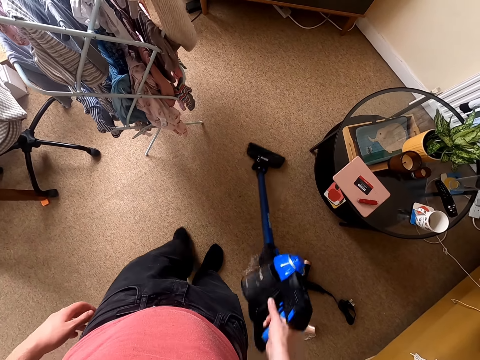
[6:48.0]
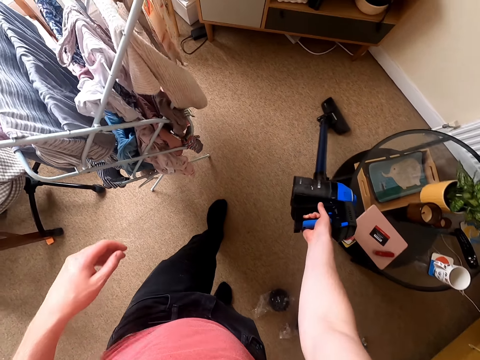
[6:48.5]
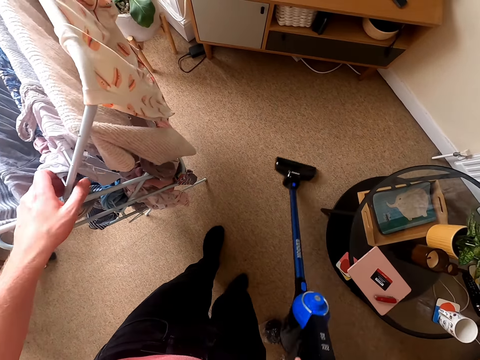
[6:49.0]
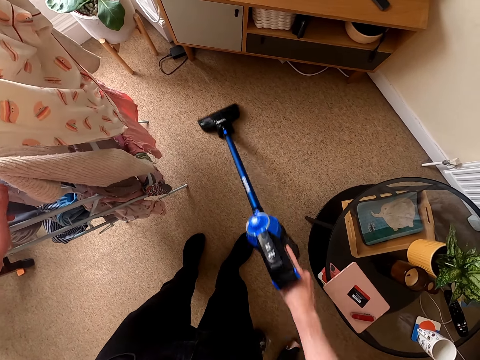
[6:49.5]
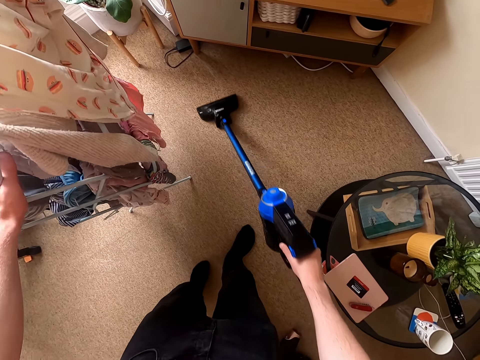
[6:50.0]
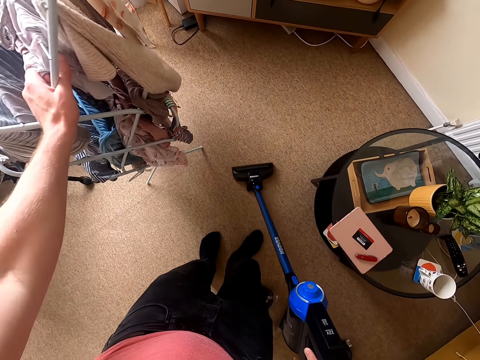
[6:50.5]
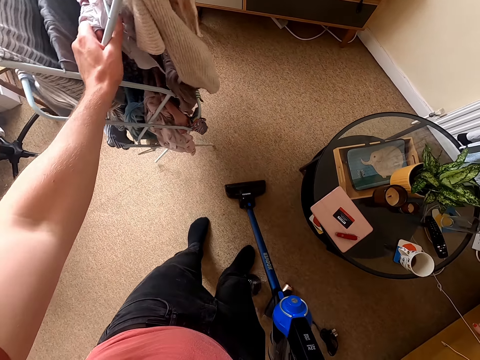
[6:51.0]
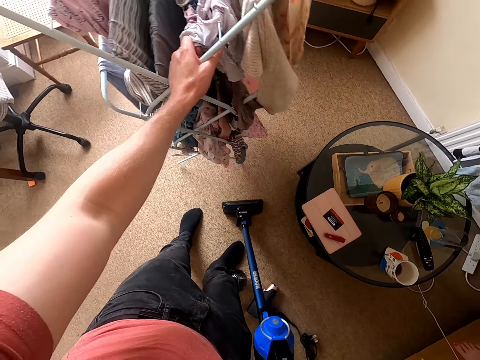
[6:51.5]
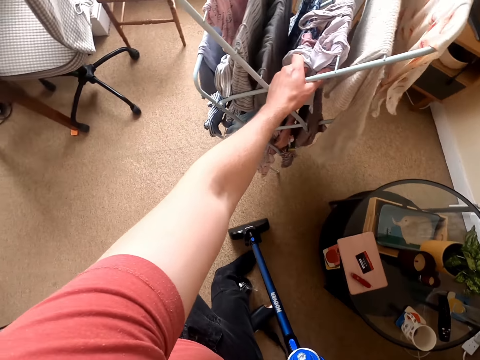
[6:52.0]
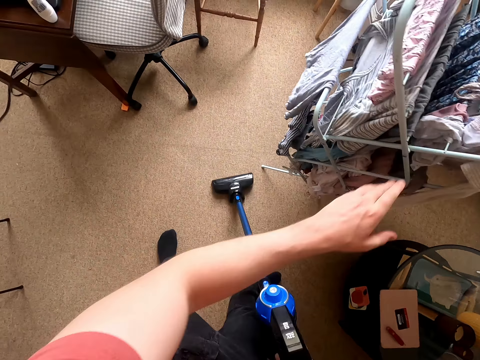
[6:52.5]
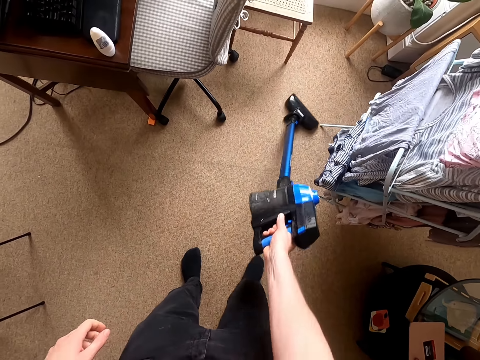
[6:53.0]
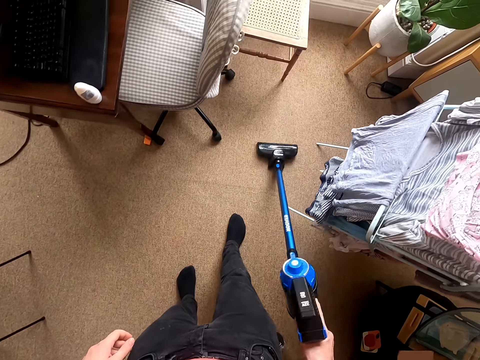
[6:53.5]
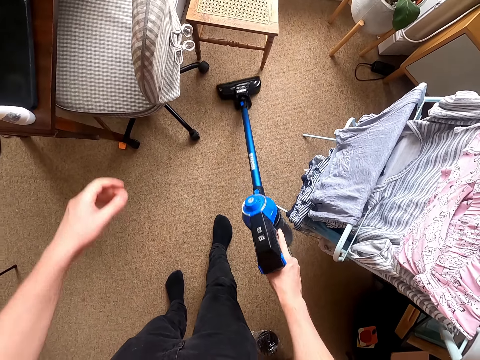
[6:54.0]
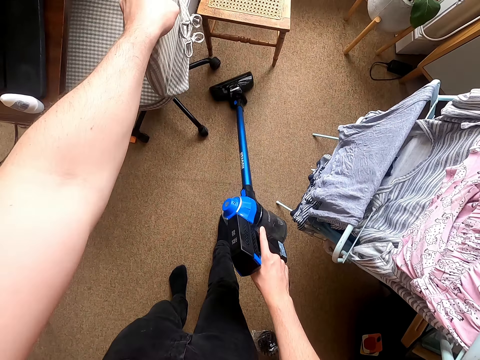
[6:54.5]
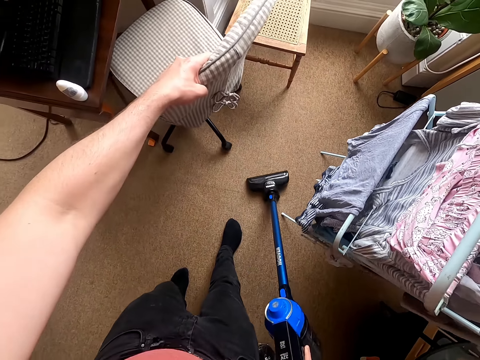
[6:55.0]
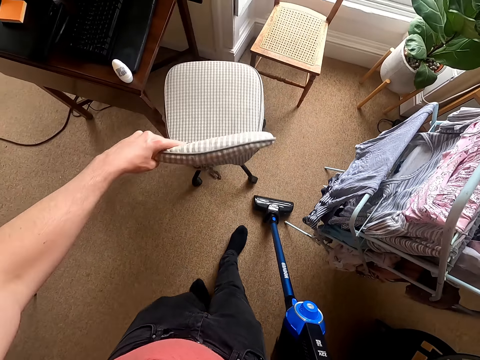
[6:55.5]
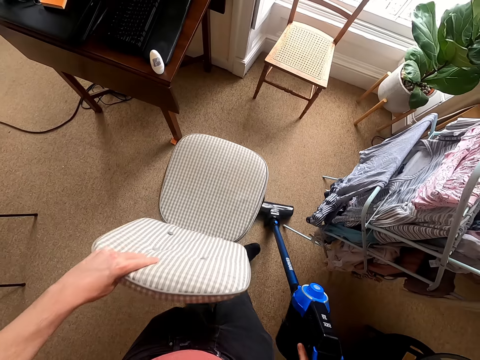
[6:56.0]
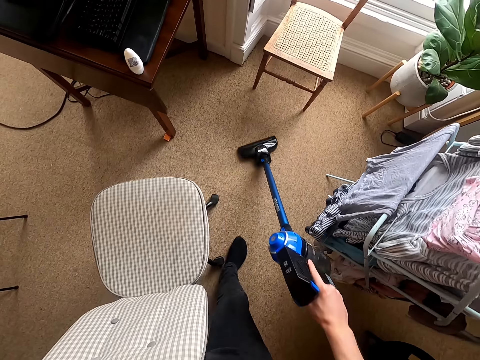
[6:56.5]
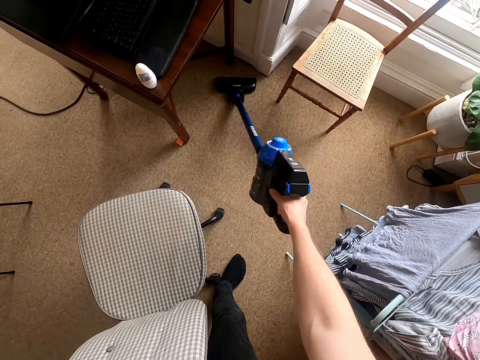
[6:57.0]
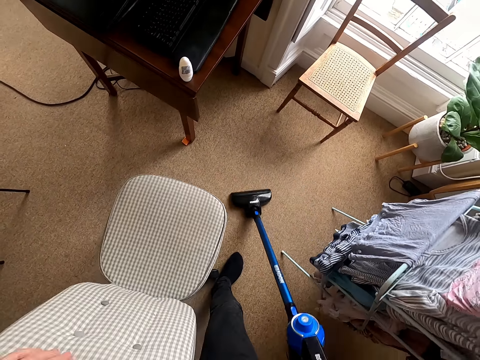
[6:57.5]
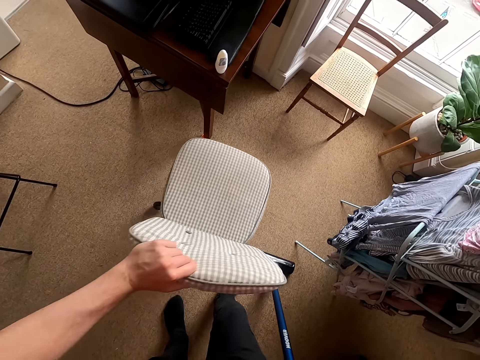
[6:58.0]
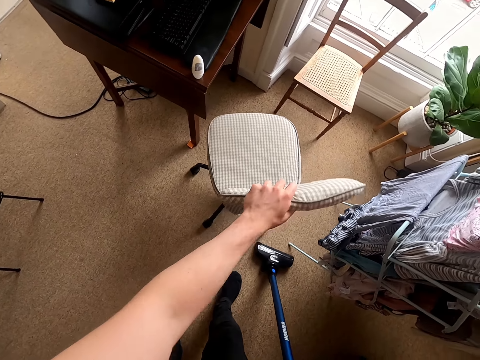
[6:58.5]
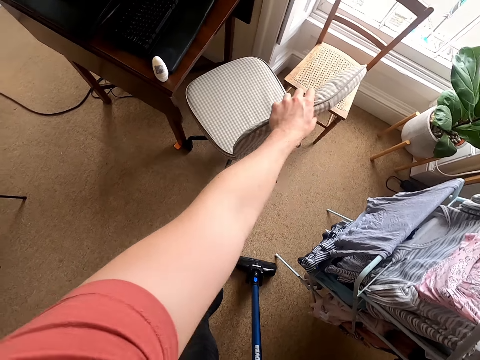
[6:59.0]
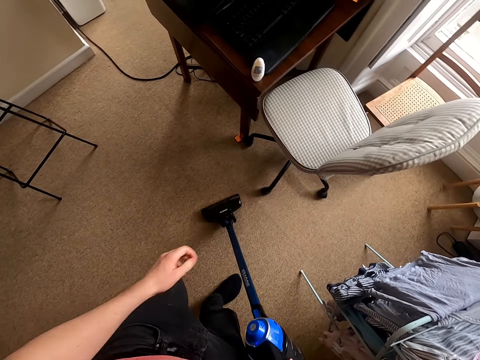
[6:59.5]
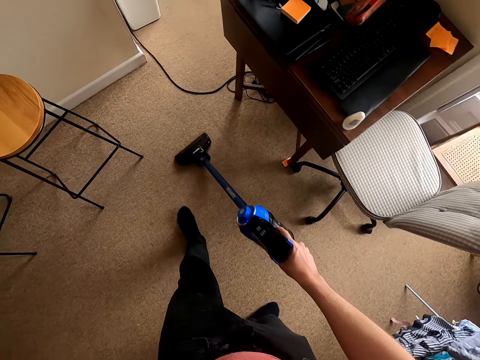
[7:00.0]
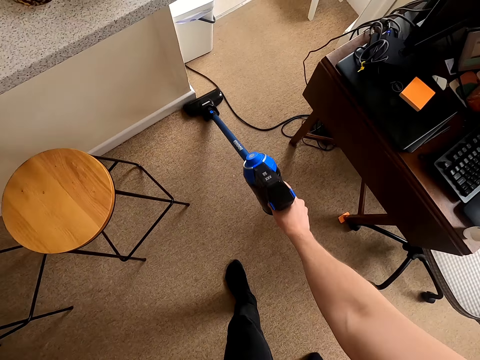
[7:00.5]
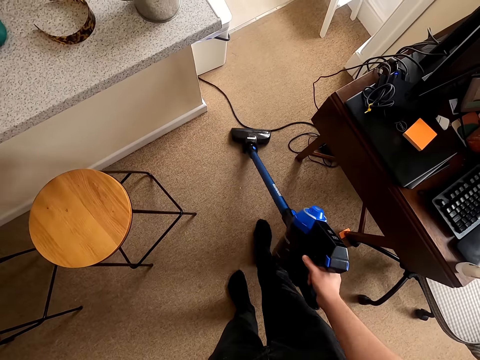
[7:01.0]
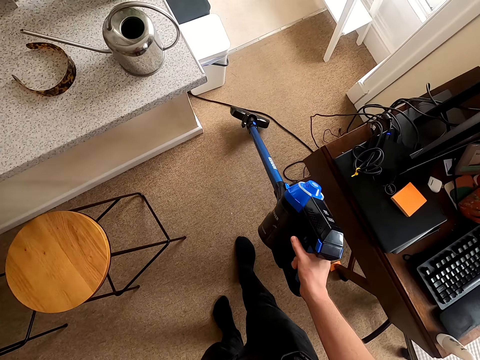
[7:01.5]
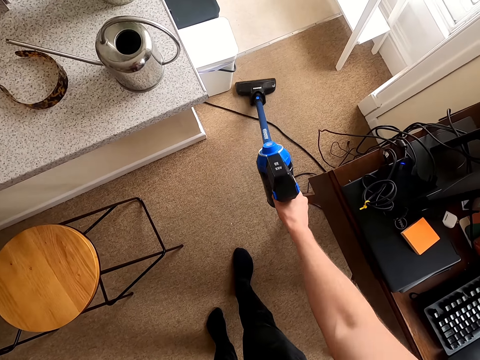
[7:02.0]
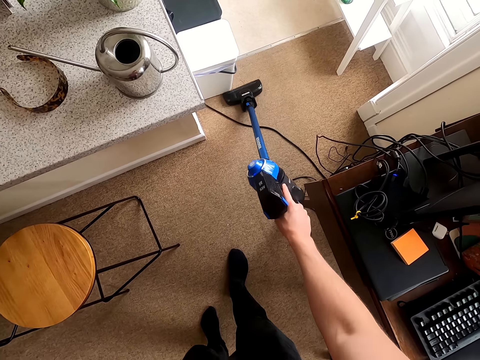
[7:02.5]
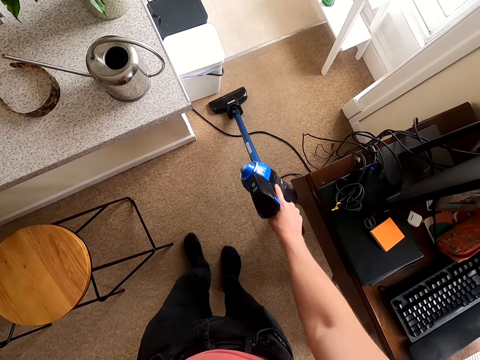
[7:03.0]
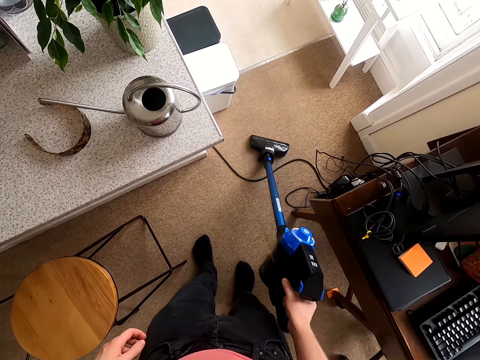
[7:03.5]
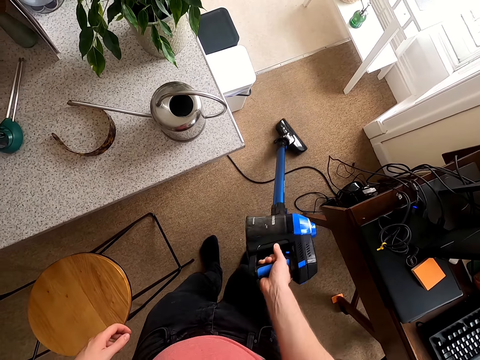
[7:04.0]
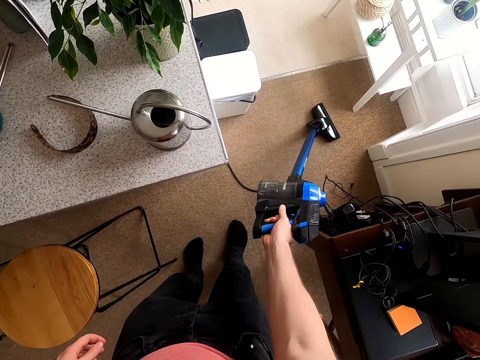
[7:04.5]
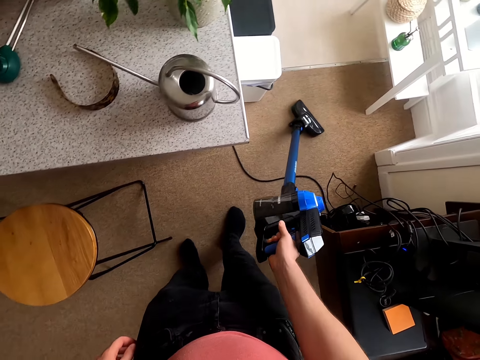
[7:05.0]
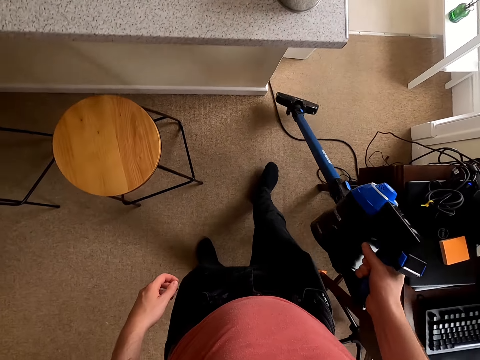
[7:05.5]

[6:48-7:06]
The camera wearer drags the clothes rack. They clean the floor. They drag the chair on the floor. They clean the floor. They drag the chair on the floor. They put the chair in position. They clean the floor.
